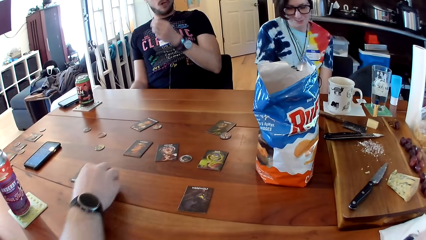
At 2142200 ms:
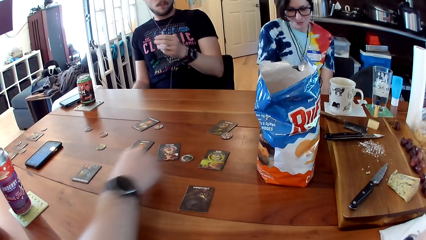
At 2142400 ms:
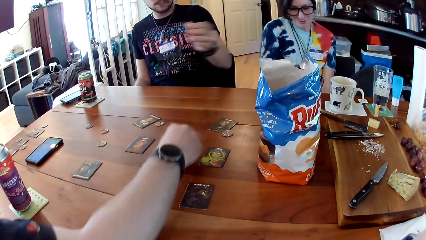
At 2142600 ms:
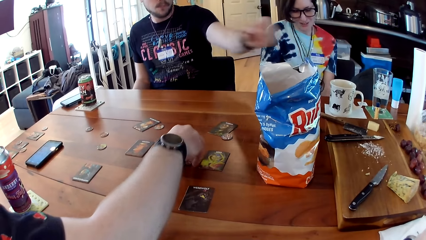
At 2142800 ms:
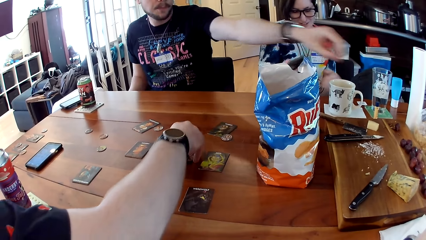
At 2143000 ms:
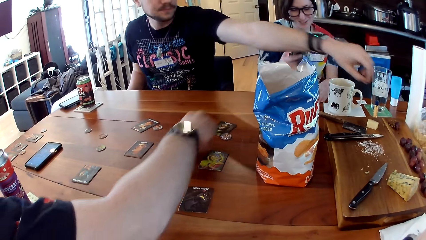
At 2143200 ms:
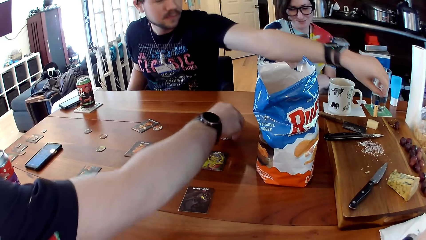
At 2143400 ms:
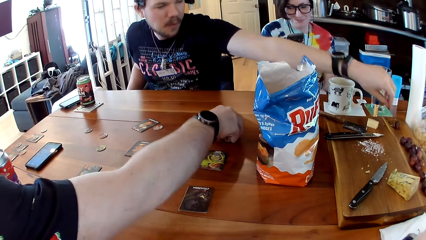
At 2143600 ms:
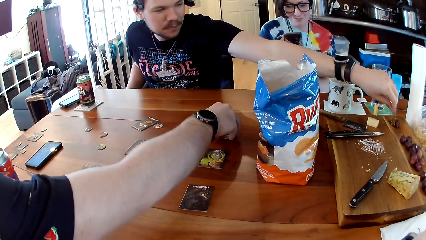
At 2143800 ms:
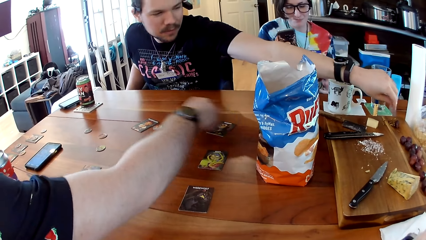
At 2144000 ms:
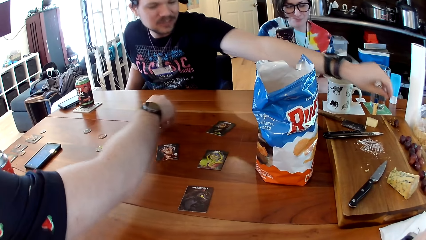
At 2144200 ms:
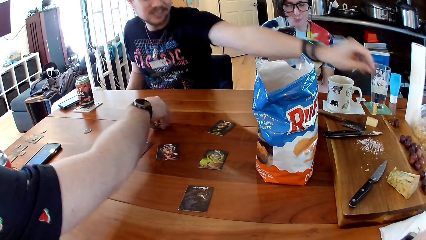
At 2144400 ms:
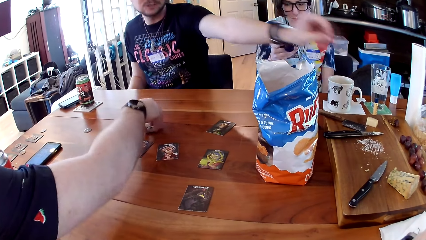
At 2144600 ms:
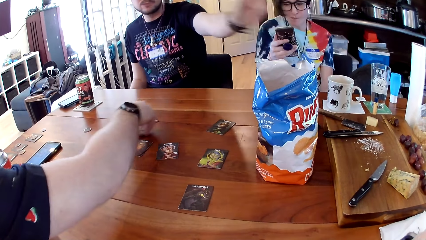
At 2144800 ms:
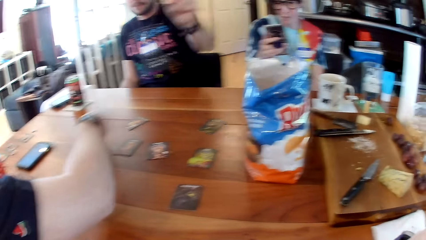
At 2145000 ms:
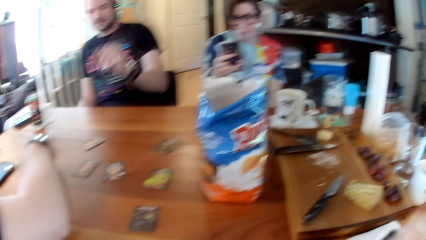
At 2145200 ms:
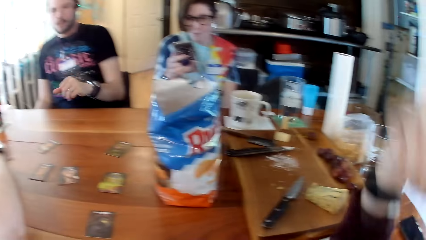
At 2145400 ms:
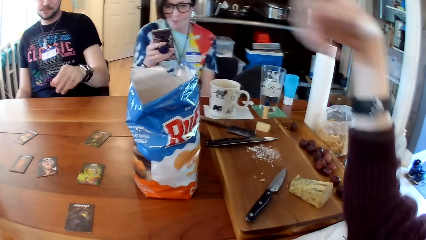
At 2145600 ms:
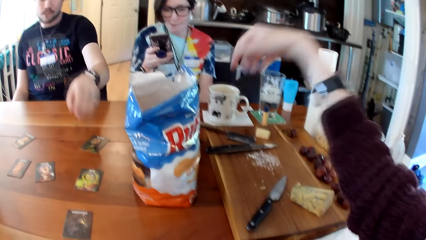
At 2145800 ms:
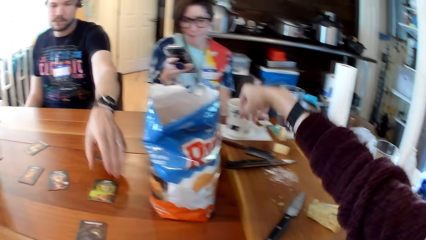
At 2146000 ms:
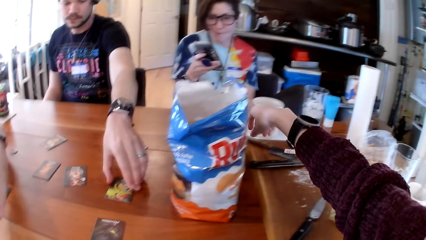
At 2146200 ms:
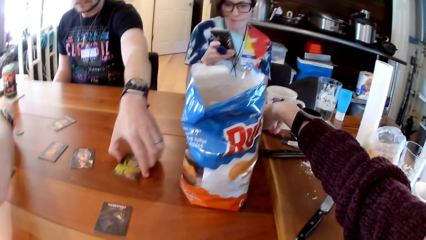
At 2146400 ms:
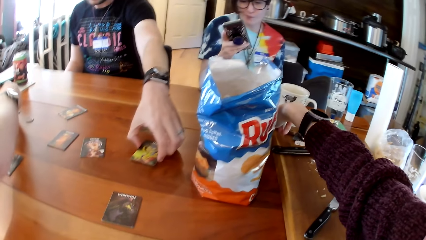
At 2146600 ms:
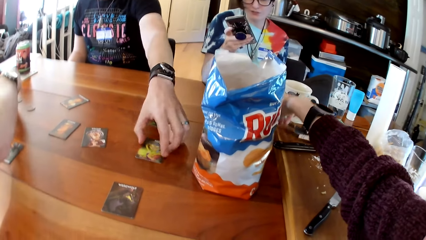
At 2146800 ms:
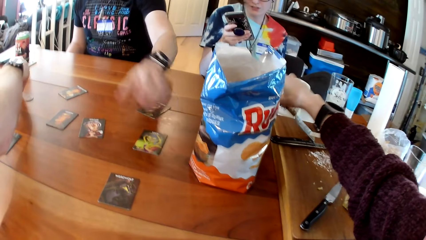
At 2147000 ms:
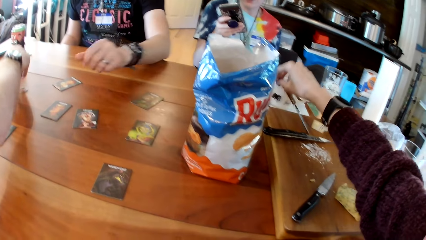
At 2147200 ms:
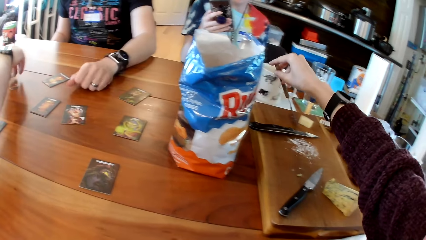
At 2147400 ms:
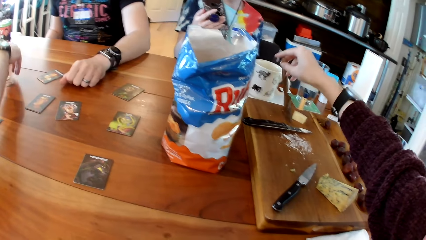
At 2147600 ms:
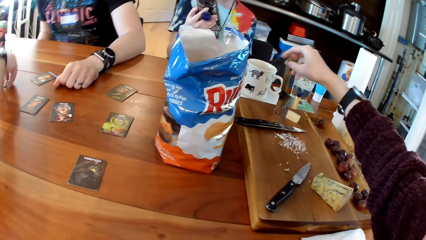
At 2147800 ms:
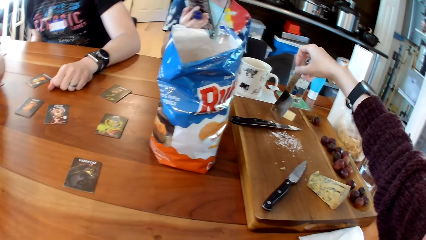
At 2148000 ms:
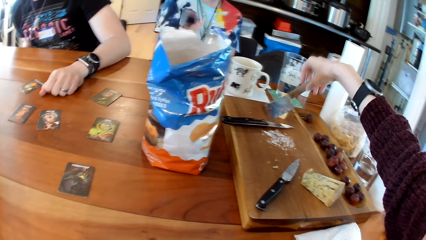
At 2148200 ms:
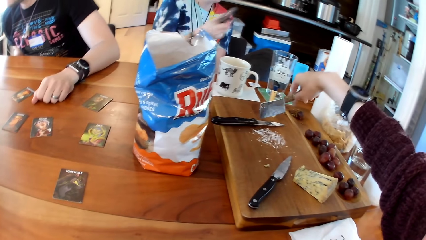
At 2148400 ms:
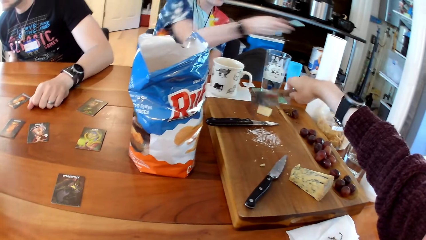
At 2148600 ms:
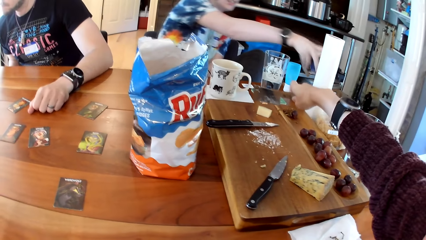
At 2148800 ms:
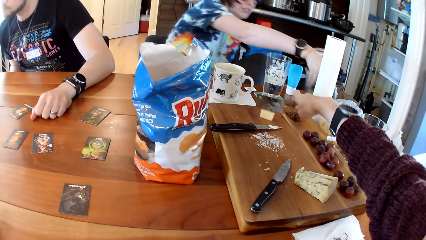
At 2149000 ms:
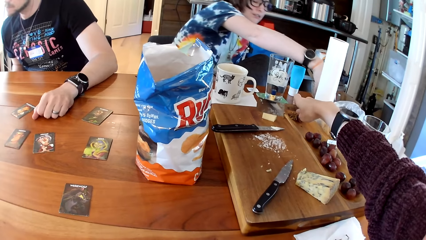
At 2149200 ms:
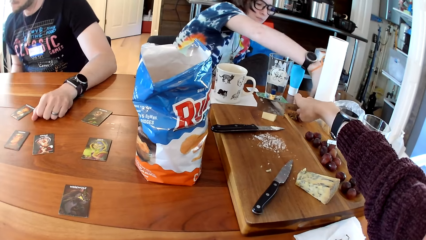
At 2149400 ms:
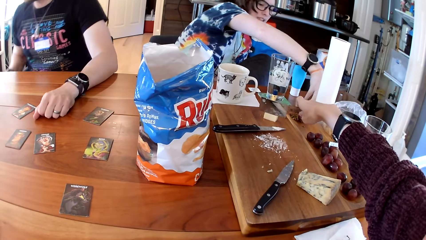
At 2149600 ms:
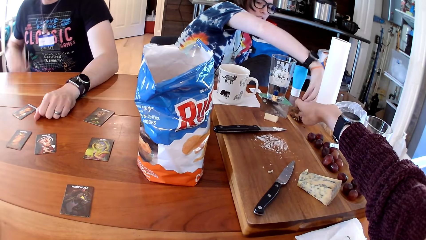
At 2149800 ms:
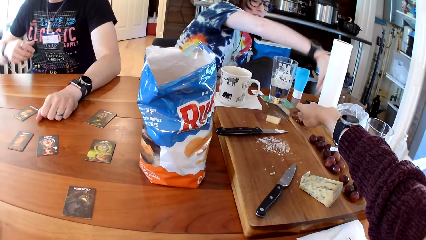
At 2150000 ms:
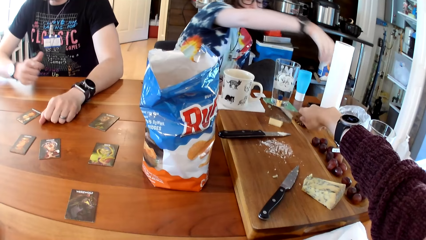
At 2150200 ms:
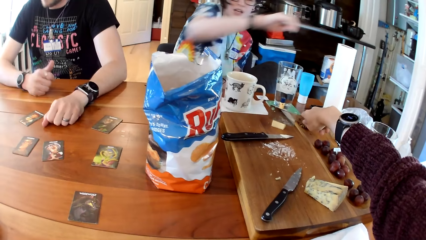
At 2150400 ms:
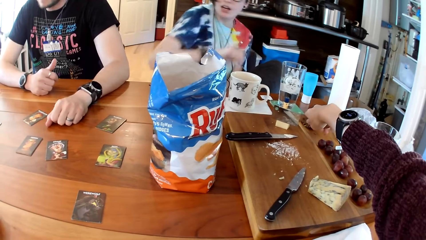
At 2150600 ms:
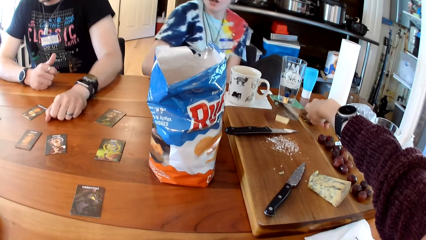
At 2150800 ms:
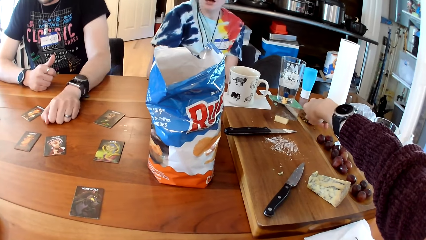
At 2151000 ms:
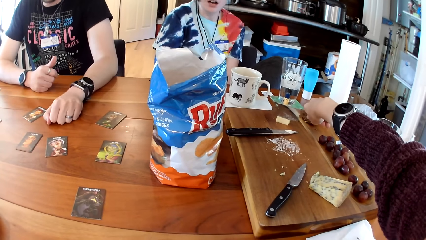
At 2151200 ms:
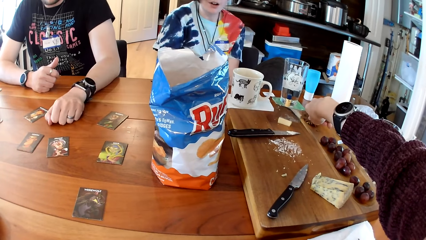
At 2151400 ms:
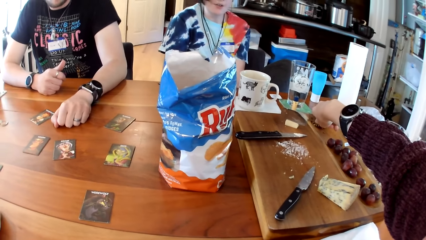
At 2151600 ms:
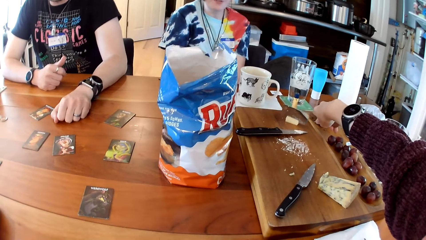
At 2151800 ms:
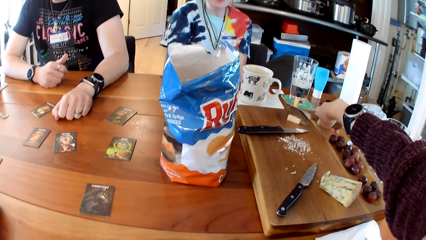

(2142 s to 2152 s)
A person moves a card on the table. Another person does something. The camera wearer picks up a knife. A third person plays a card. Another person puts her phone on the table. The camera wearer slices a cheese block.

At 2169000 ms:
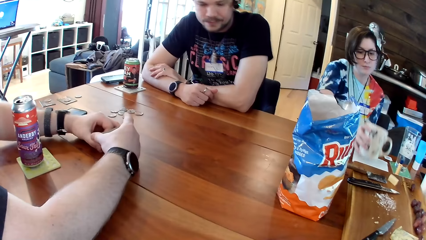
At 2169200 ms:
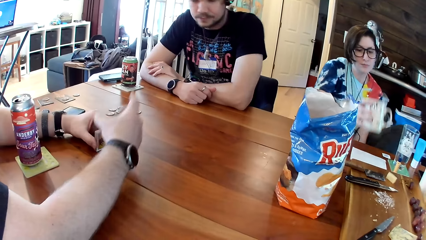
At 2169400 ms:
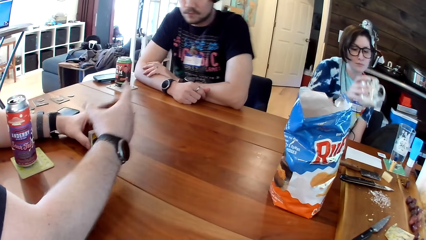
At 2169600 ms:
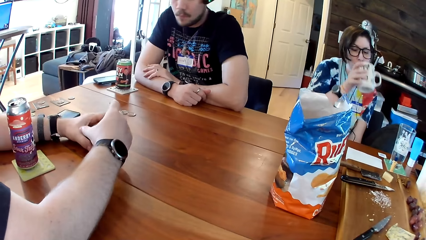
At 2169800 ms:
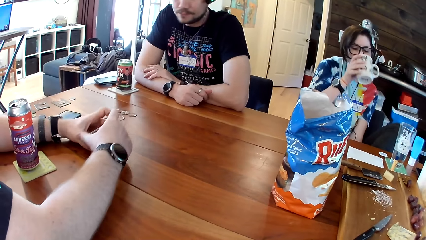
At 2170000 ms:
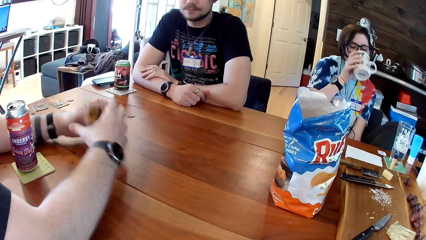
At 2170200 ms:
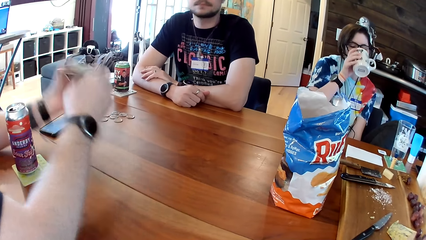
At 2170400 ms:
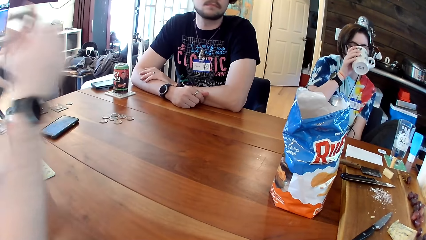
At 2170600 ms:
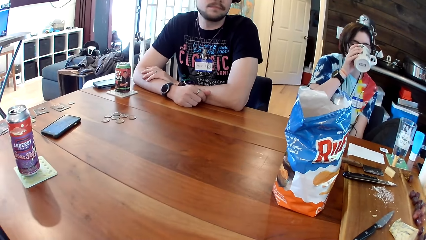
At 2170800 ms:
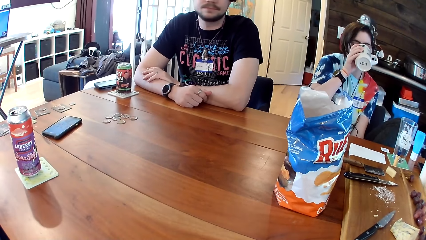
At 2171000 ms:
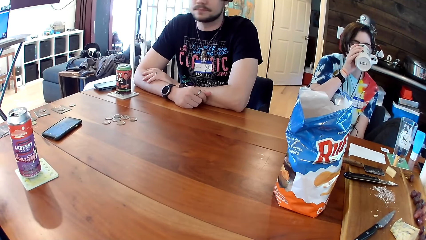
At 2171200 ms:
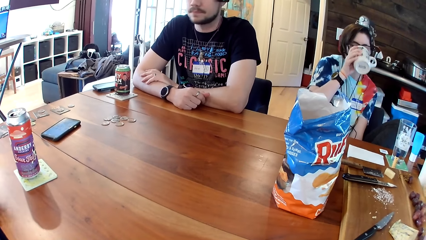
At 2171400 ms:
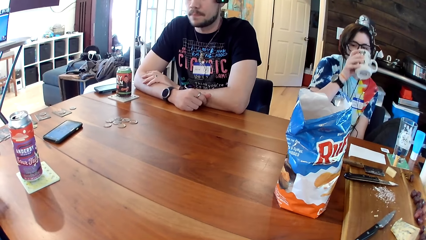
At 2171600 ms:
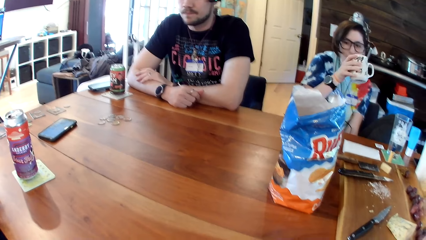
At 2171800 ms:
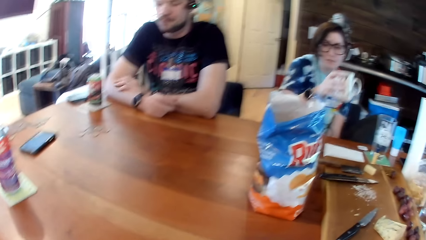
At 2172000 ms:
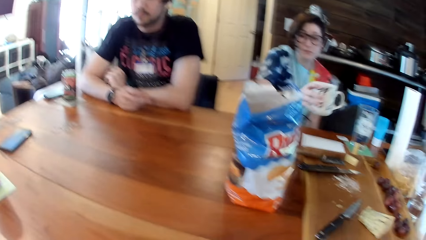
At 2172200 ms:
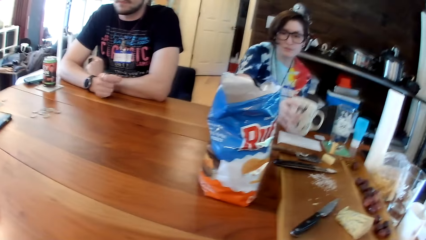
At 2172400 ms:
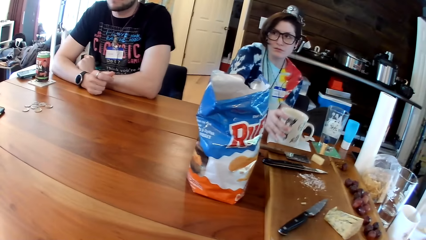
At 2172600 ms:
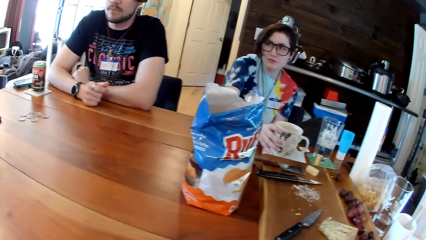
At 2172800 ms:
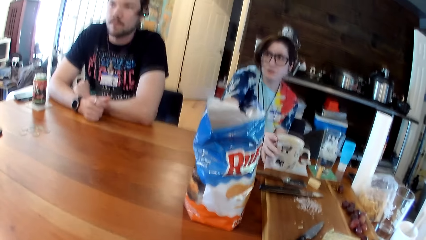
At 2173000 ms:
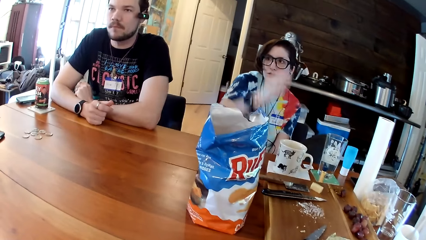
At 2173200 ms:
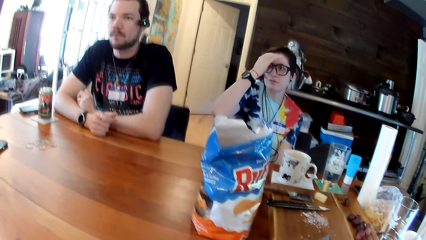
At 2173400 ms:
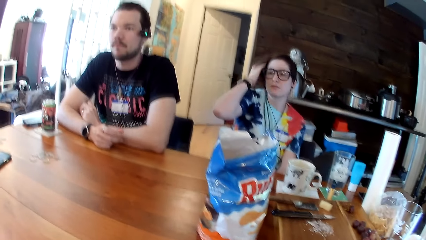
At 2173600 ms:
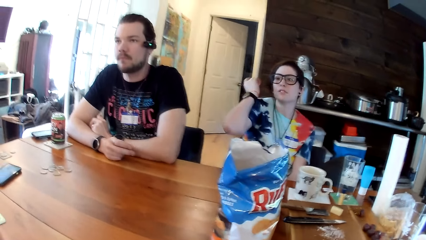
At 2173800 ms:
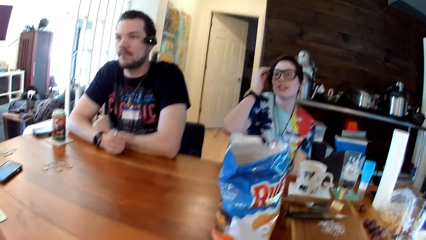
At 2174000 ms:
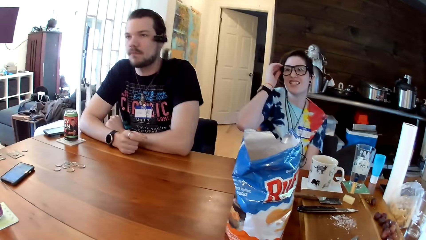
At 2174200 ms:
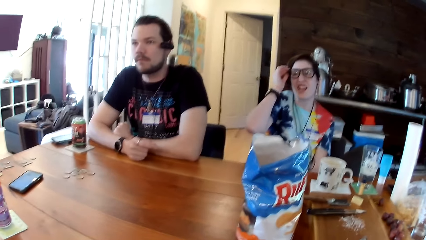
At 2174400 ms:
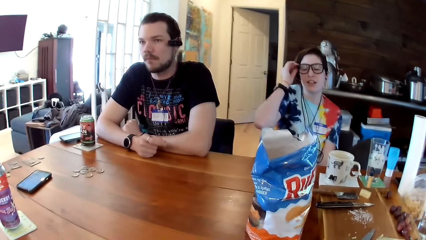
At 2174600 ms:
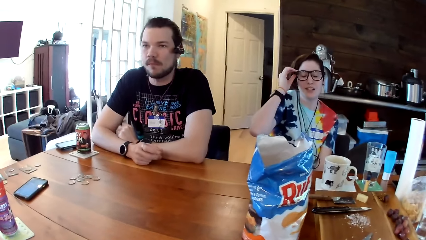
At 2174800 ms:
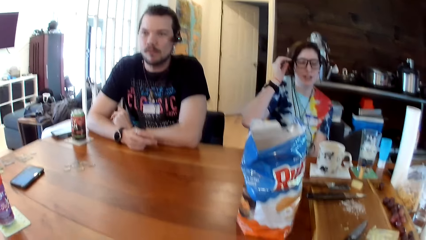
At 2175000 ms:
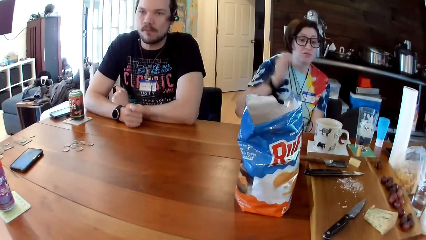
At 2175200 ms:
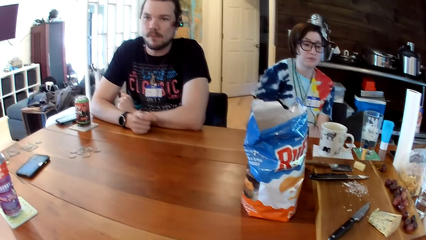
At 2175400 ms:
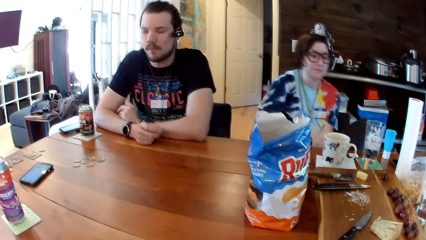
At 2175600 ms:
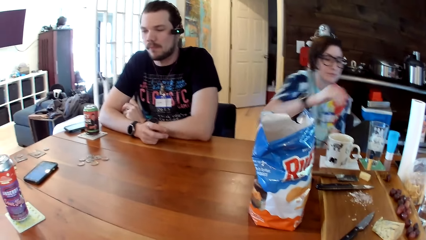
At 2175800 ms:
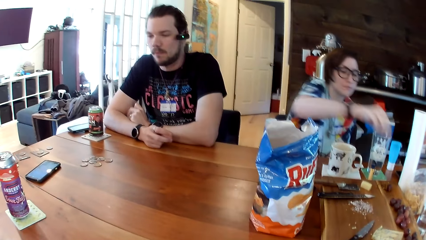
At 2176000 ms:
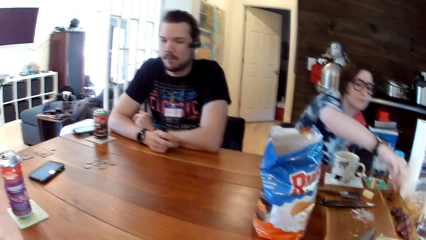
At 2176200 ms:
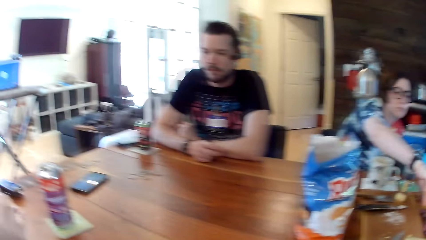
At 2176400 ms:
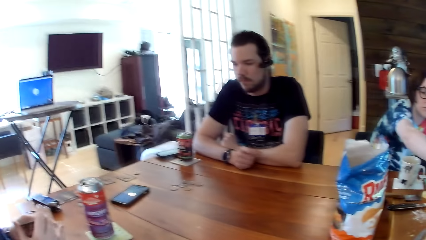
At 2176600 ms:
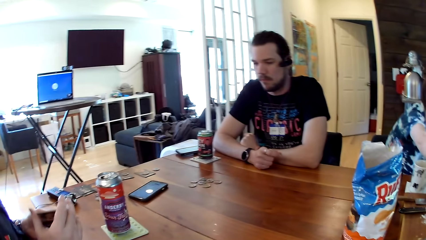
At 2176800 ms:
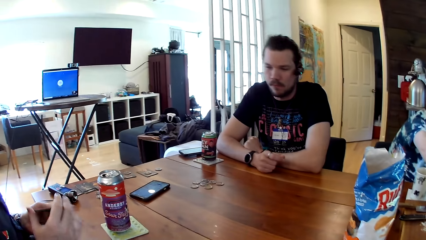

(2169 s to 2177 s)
A person lifts a cup. The person drinks from a mug. Another person converses with the team. The first person puts the cup on the table. The camera wearer looks around. A woman takes a grape from a cutting board on the table with her right hand.
